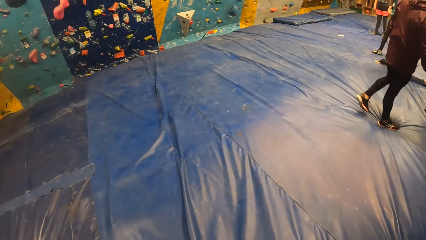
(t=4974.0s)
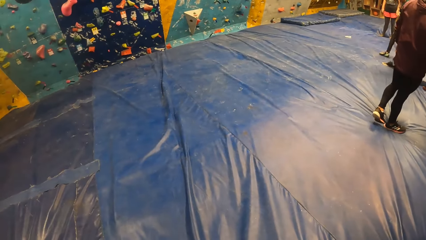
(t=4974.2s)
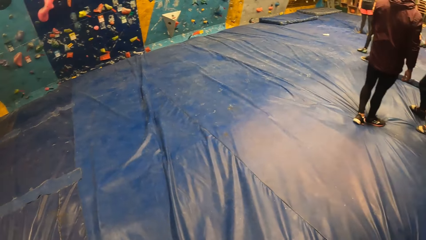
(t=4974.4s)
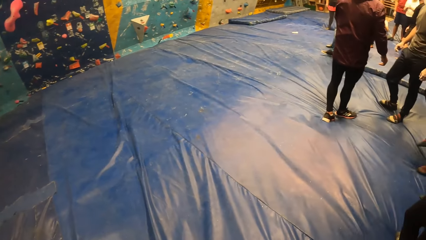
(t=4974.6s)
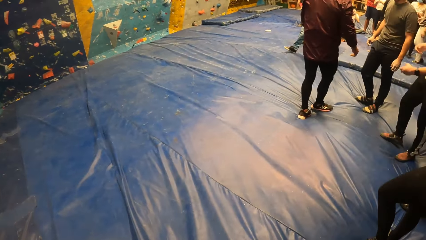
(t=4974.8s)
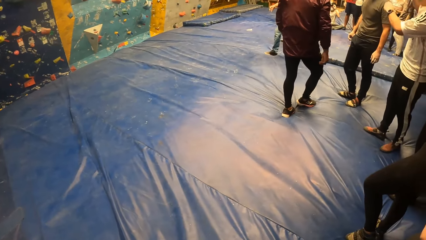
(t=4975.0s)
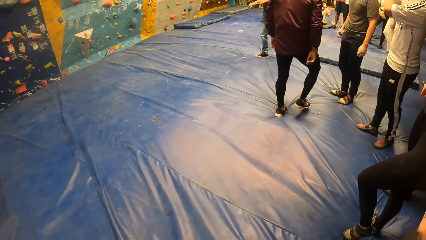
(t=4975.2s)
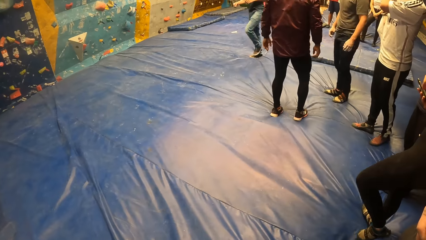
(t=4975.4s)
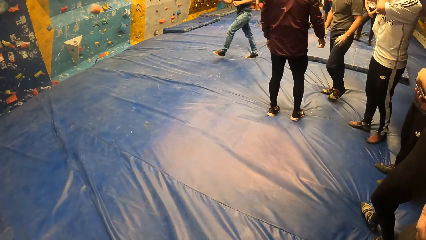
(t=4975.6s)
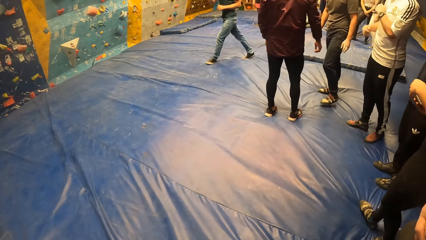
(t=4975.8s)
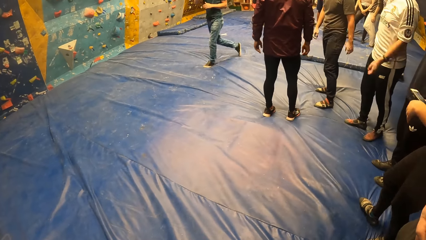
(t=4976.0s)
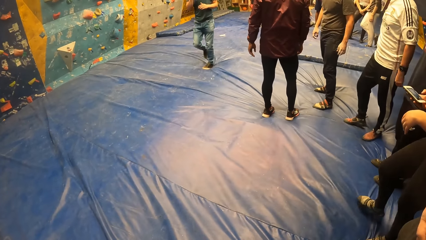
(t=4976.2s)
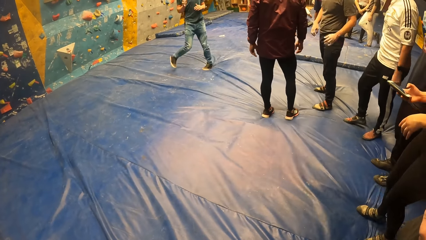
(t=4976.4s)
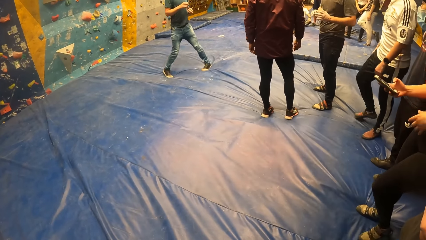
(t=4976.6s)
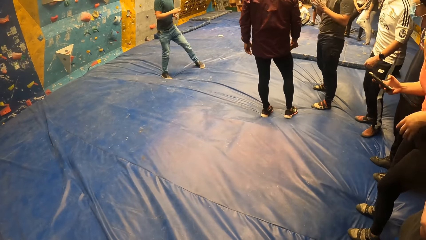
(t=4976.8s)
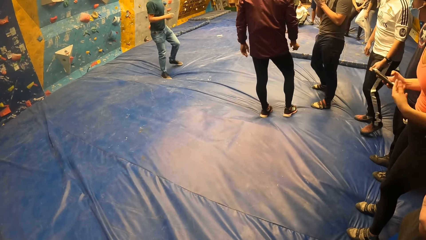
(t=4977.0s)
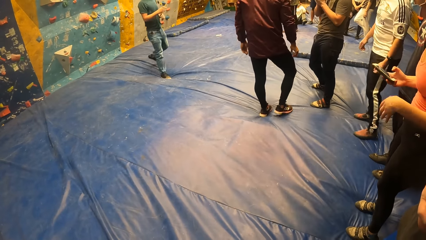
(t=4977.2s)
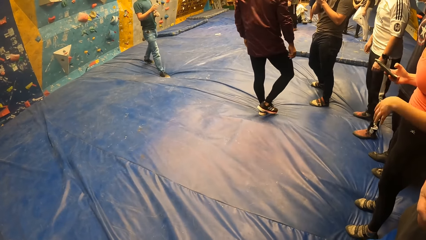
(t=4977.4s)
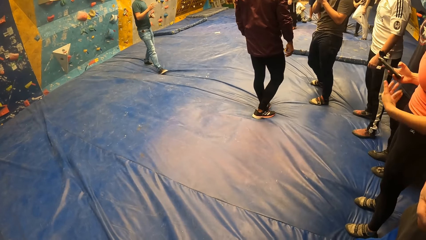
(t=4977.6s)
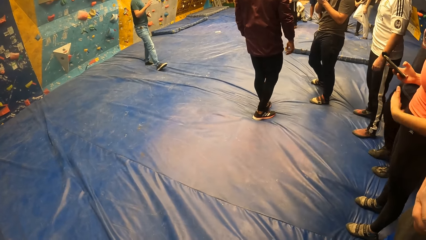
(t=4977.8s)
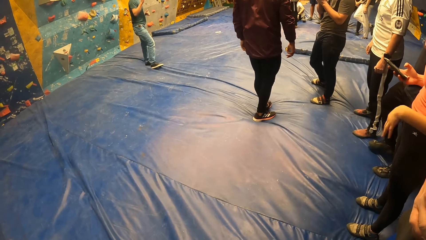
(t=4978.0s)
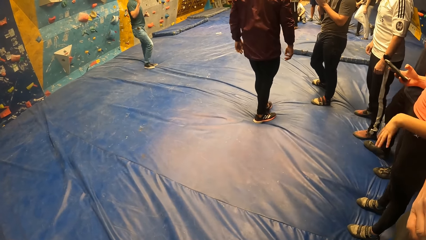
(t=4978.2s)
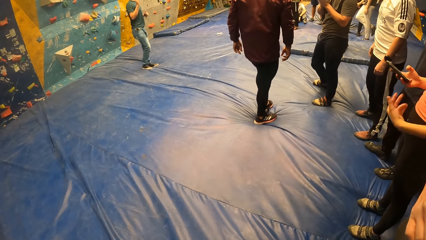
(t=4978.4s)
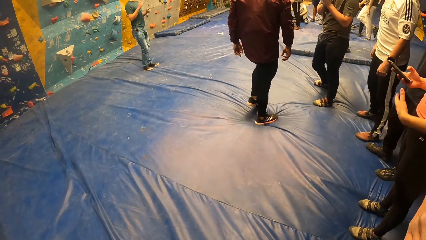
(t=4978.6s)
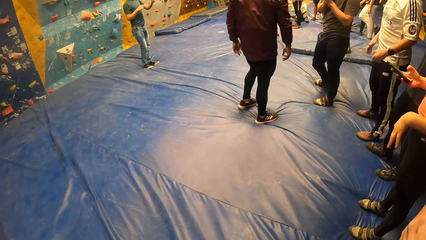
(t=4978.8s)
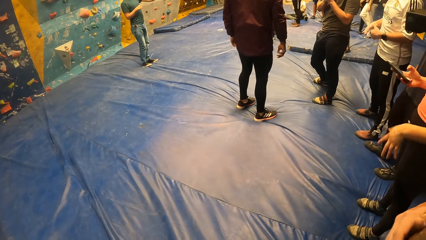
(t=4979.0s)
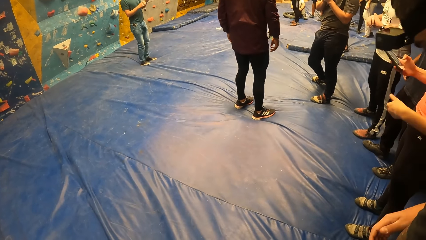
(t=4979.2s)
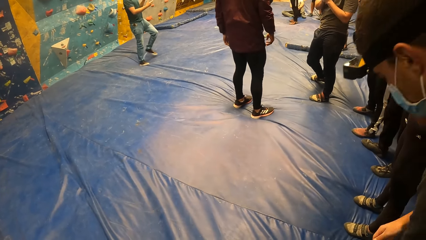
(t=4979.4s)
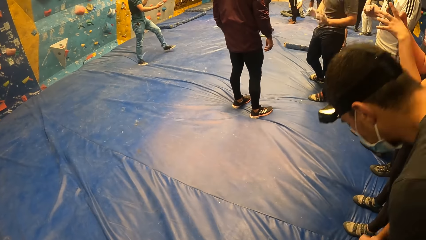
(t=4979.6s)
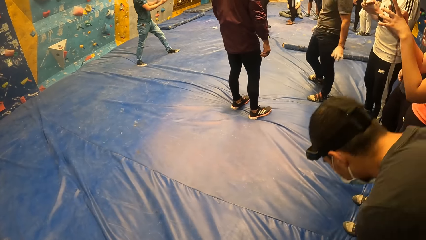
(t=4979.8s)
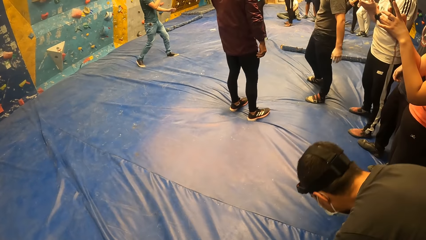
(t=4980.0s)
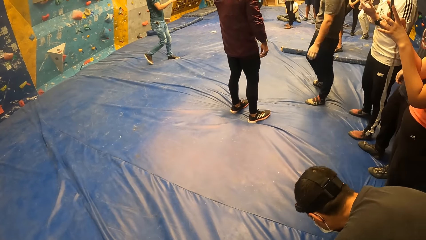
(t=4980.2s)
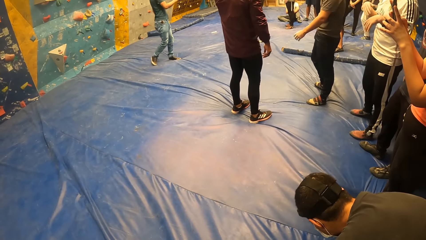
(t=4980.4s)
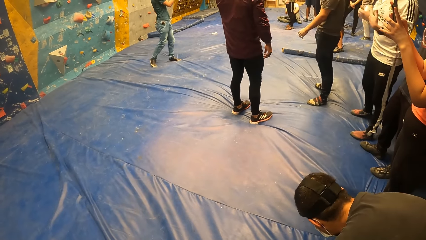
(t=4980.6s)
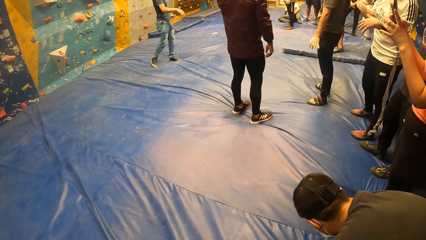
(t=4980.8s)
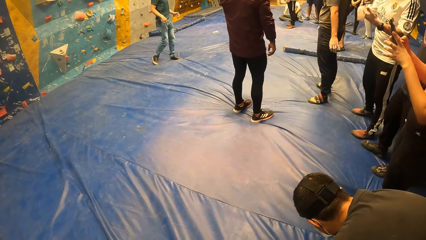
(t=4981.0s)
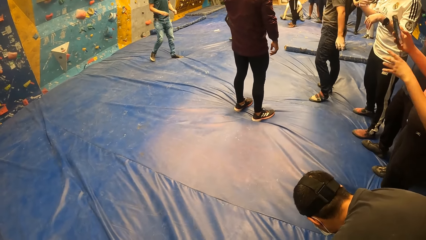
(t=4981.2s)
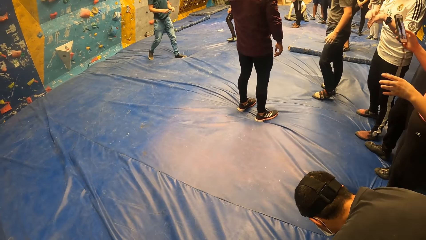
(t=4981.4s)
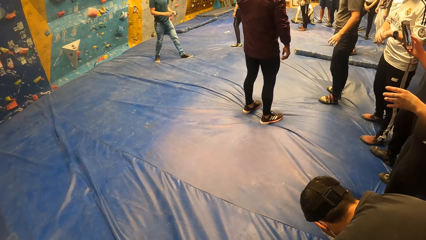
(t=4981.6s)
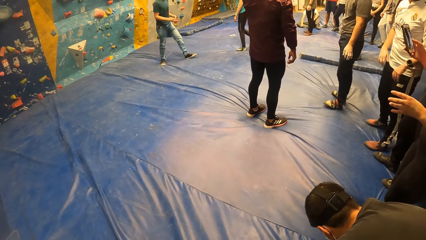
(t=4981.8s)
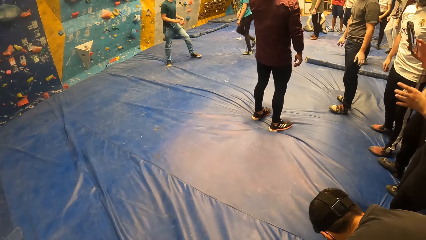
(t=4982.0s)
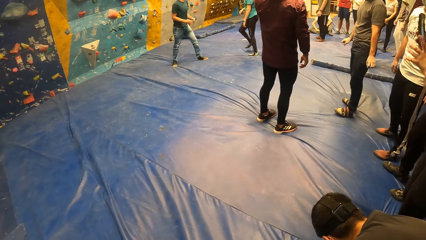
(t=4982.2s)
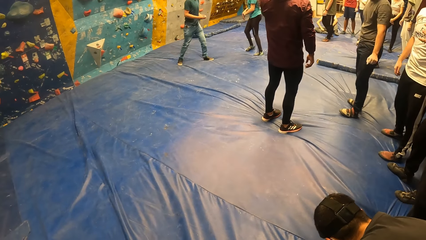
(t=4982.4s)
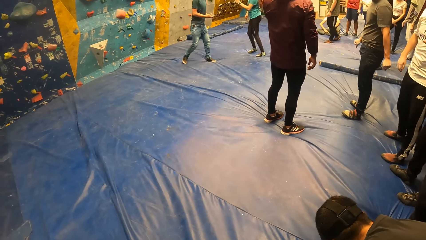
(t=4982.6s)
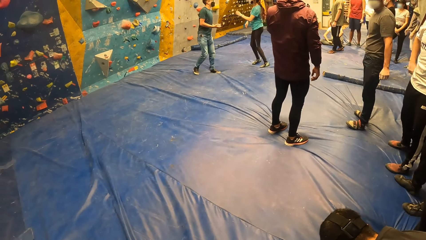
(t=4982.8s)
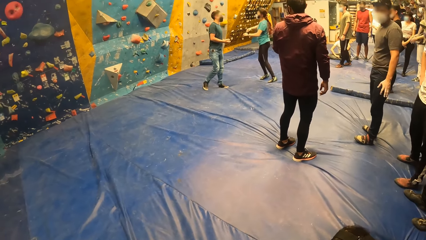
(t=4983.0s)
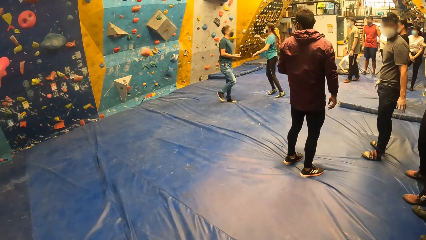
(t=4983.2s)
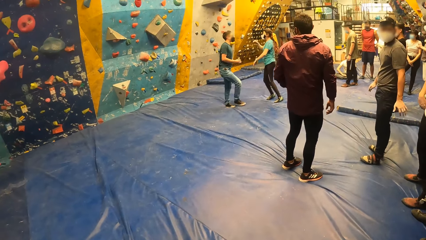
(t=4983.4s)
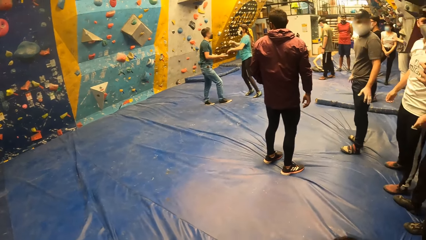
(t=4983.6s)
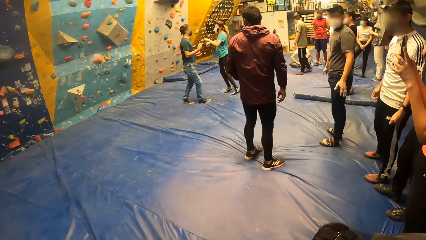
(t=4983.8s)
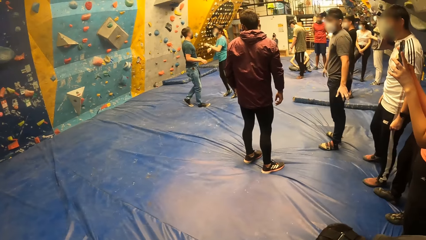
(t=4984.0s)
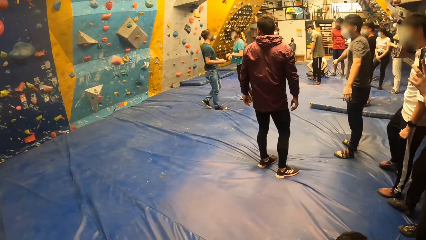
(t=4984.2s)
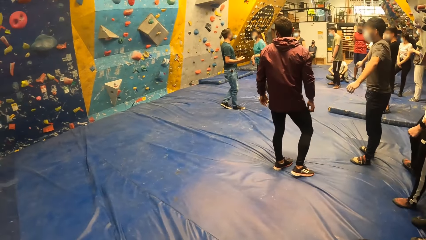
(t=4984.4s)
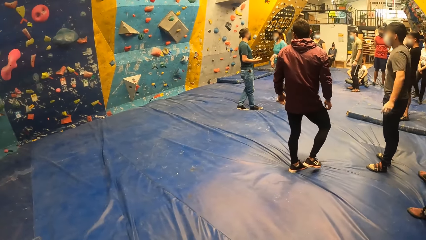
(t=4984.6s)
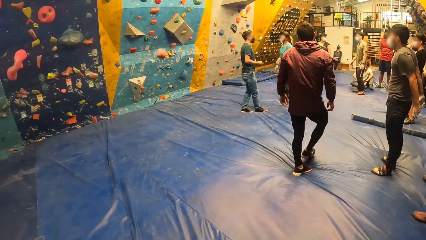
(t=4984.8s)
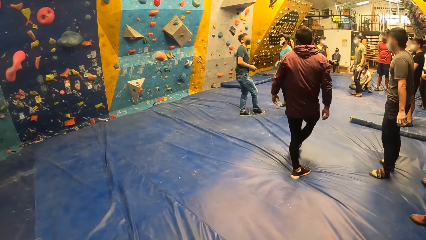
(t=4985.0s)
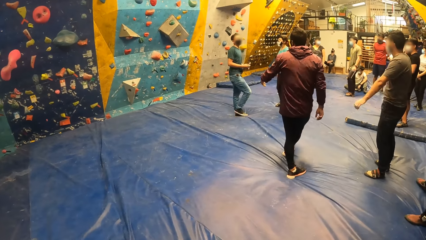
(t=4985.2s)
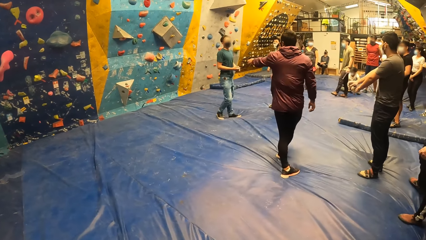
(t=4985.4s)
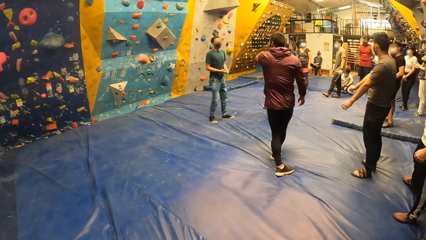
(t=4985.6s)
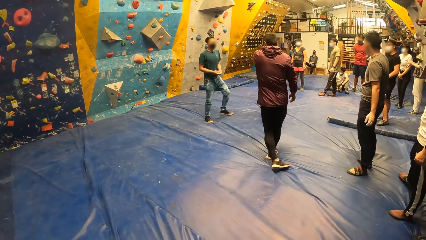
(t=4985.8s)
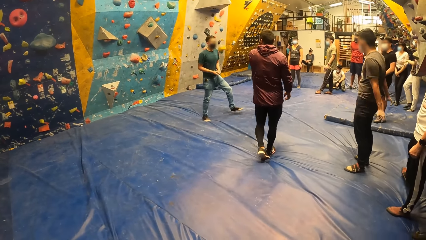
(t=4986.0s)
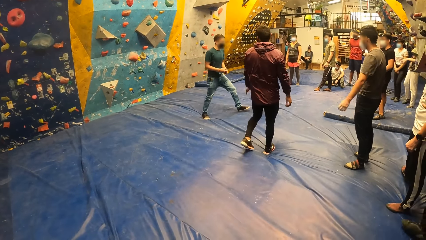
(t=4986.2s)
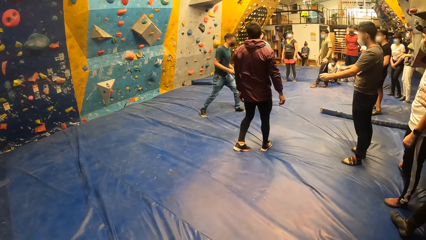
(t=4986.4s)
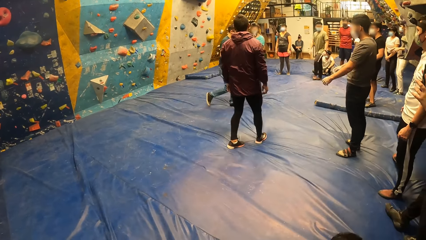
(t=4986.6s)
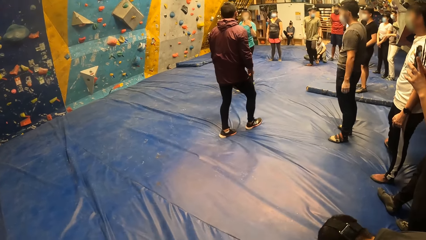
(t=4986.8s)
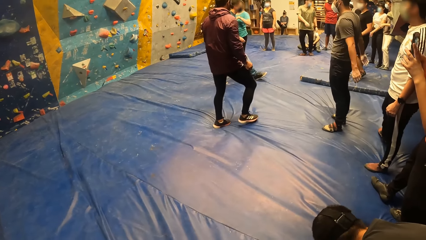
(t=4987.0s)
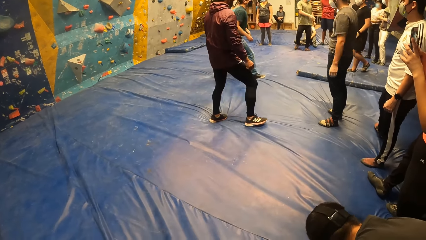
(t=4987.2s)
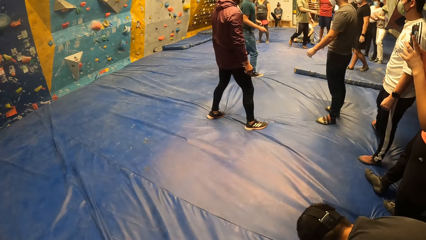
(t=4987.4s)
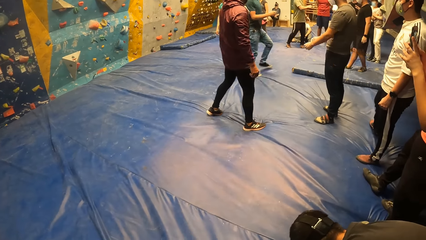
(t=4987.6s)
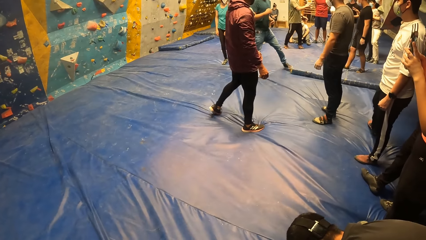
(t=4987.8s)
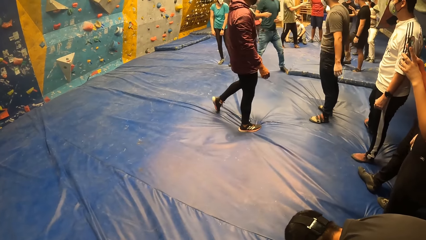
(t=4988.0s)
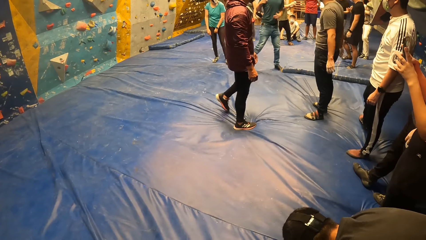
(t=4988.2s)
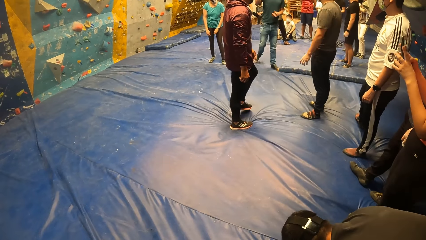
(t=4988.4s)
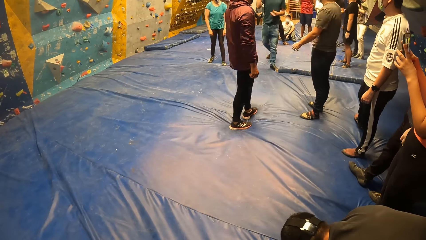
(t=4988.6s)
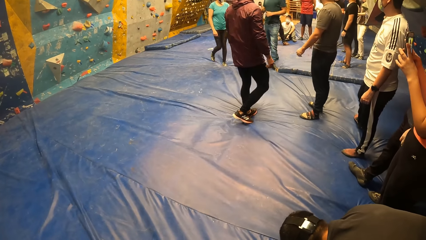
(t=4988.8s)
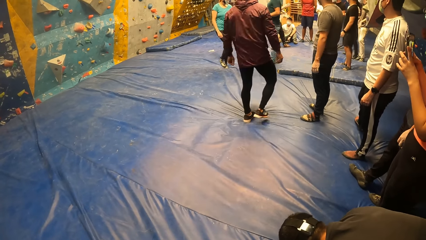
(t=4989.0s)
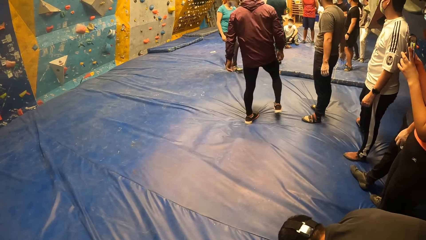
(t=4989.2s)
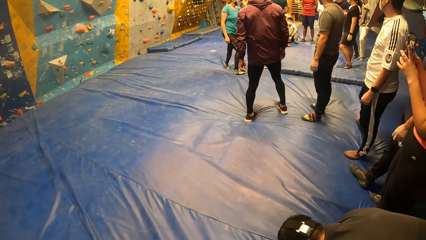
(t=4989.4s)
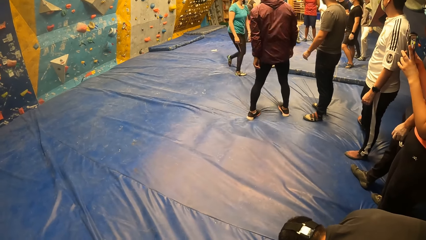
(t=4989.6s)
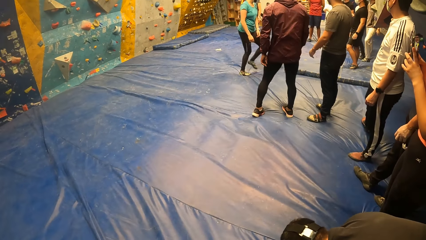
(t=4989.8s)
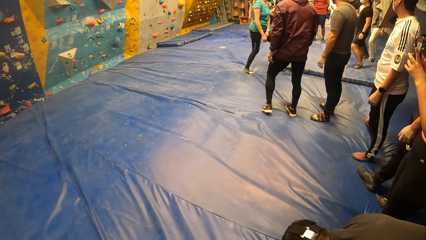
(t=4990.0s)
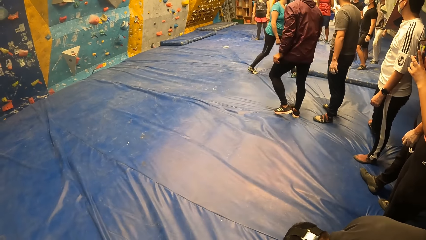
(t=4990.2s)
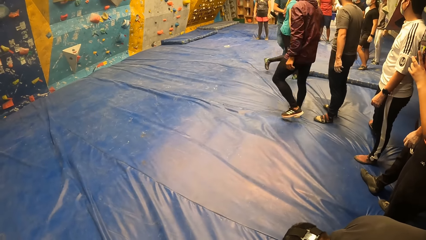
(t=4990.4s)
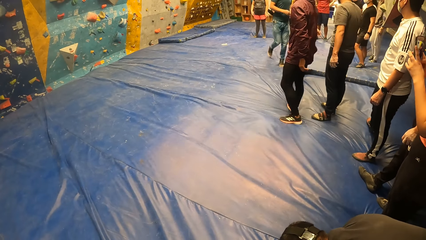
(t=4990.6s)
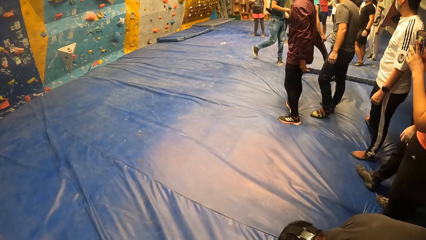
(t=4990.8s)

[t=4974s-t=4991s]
The camera wearer looks around. A person moves his hand. Another person shakes her hand. Another person bends down. Another person moves around. Another person talks to a person. A man interacts with a woman. Another man interacts with the first man. The person who moved around walks around. The person who talked walks around. Another person swings his hands. The person who moved around walks around.
